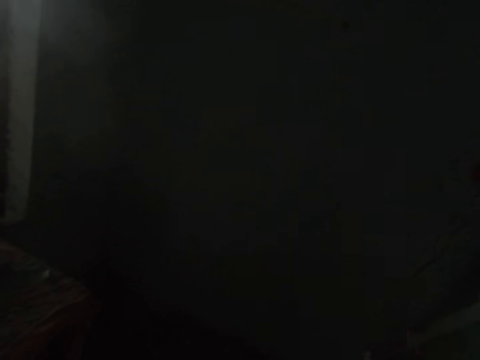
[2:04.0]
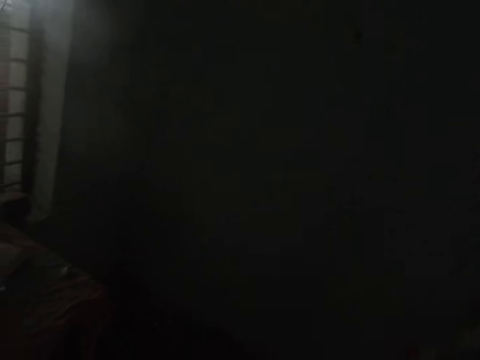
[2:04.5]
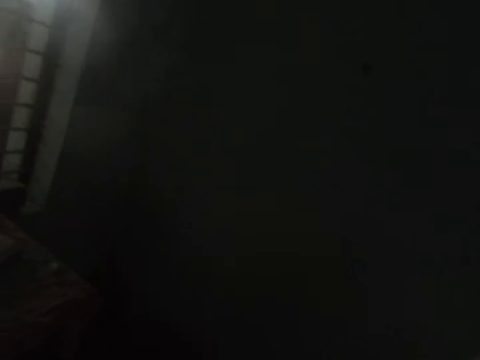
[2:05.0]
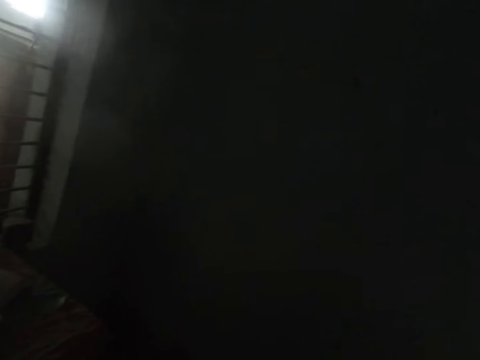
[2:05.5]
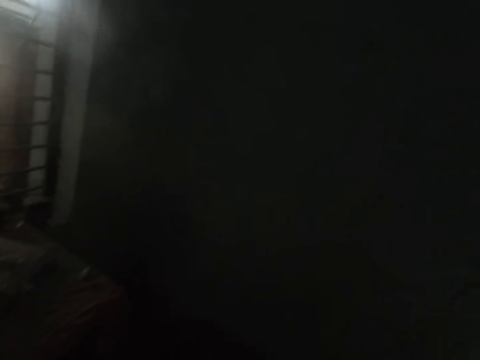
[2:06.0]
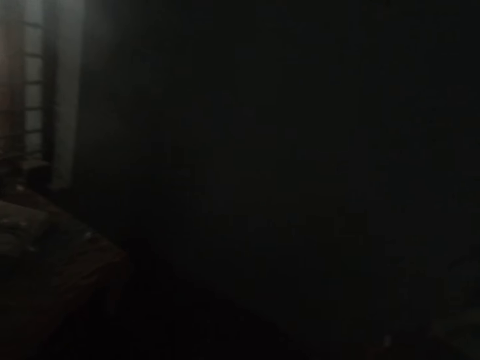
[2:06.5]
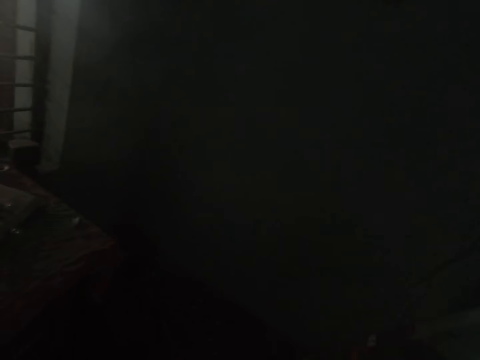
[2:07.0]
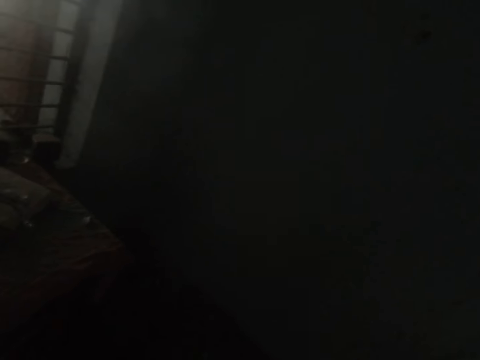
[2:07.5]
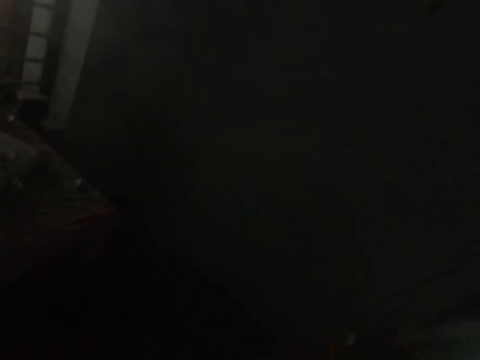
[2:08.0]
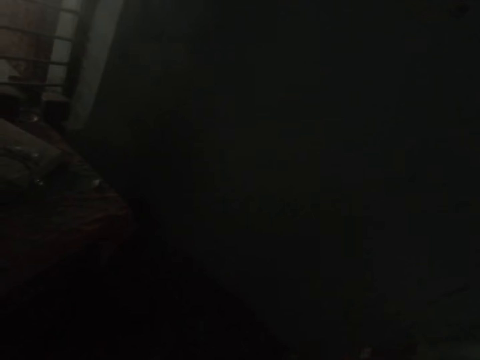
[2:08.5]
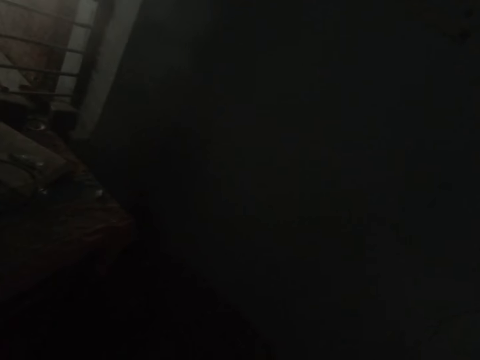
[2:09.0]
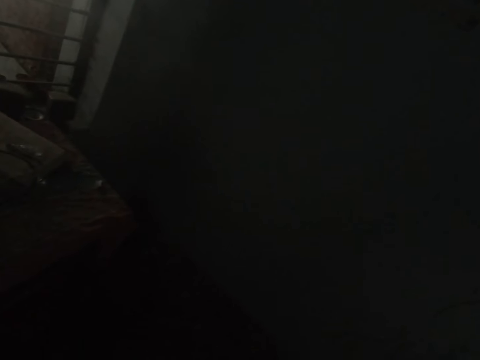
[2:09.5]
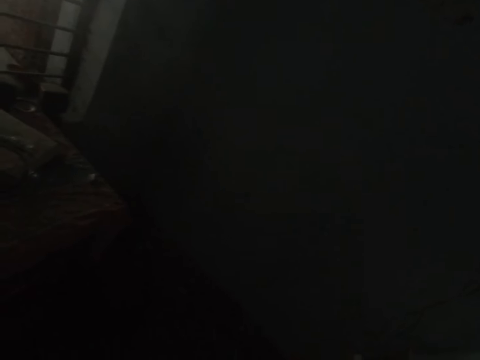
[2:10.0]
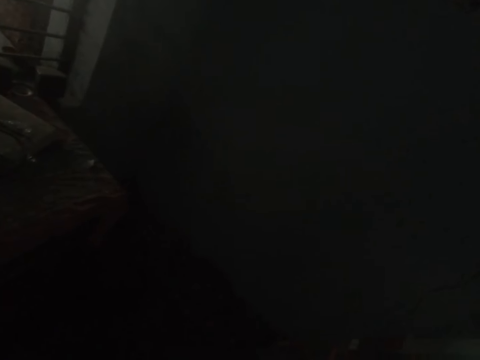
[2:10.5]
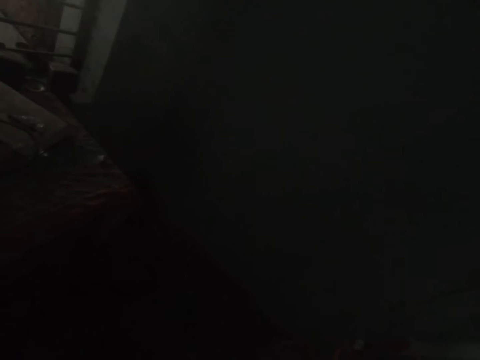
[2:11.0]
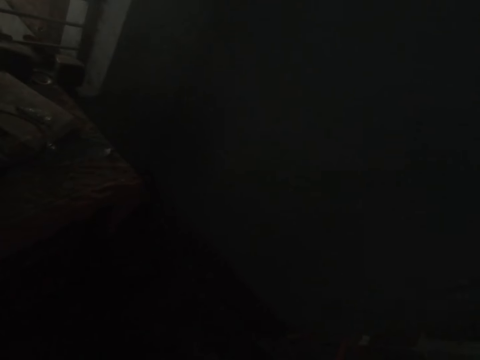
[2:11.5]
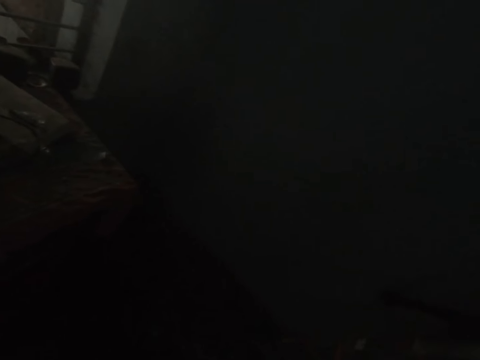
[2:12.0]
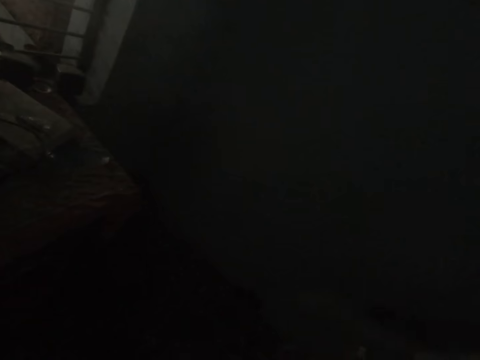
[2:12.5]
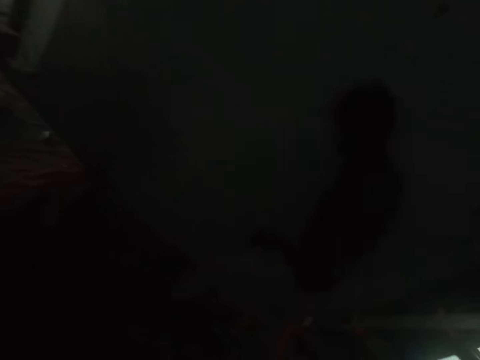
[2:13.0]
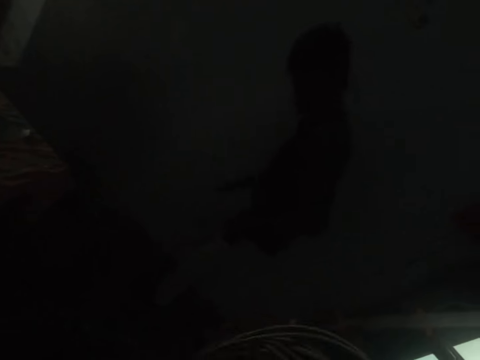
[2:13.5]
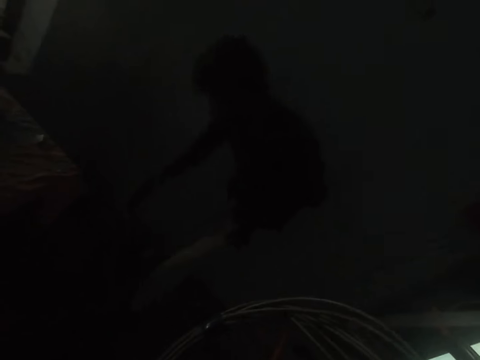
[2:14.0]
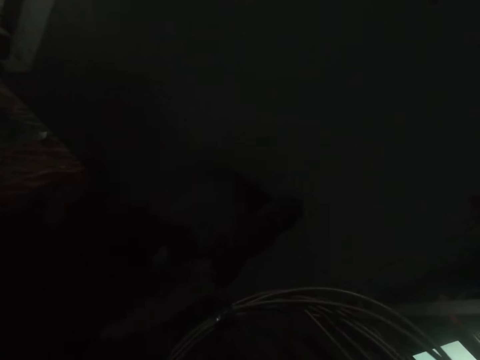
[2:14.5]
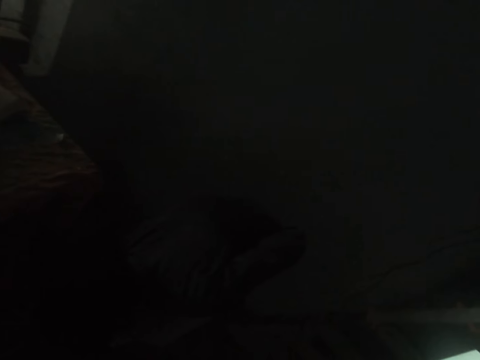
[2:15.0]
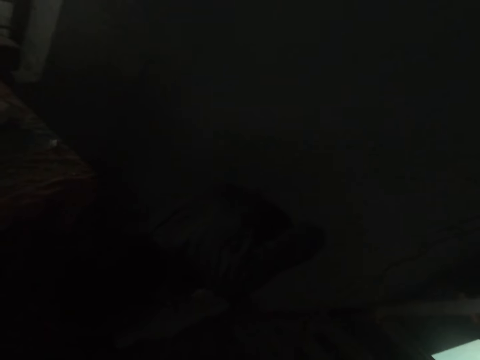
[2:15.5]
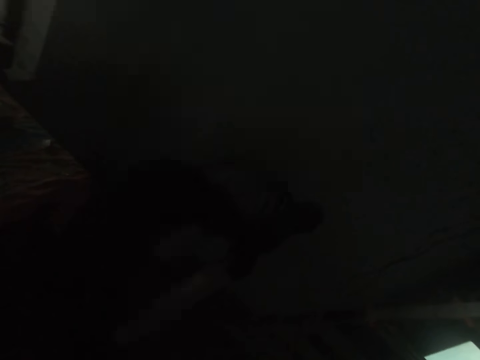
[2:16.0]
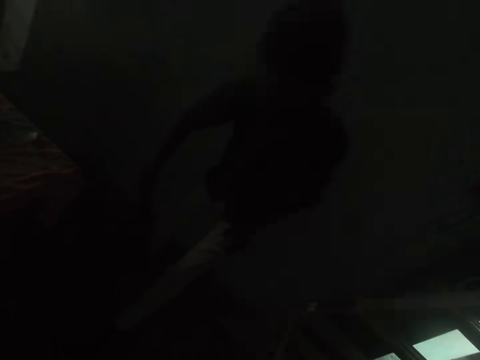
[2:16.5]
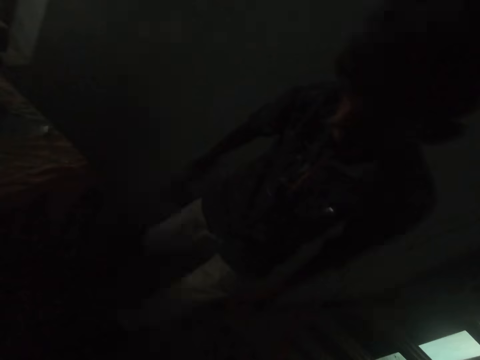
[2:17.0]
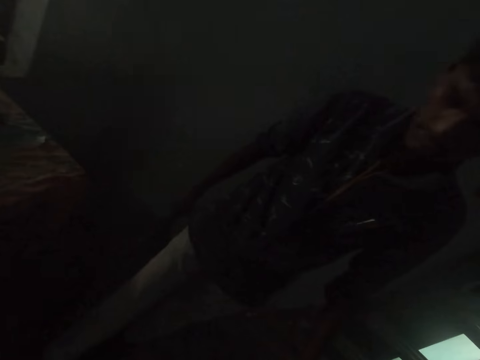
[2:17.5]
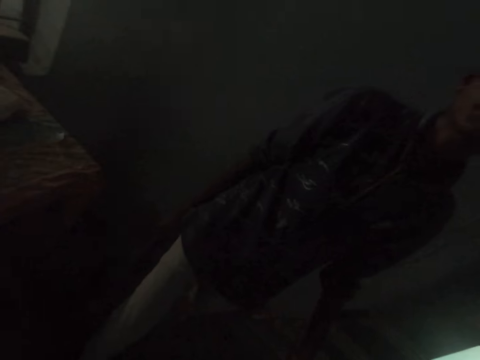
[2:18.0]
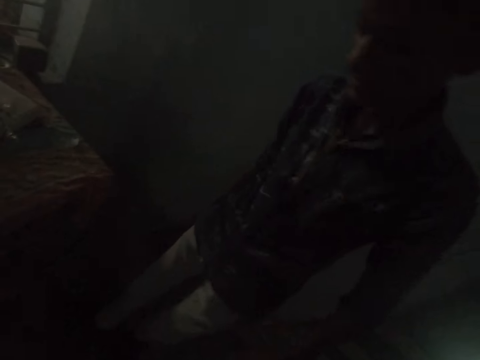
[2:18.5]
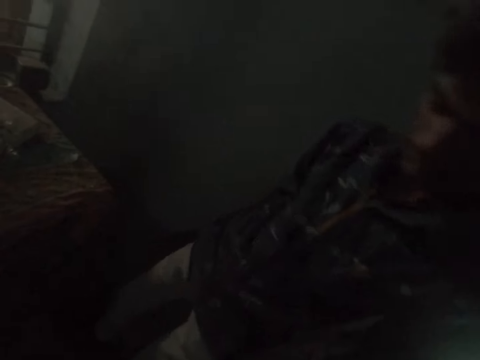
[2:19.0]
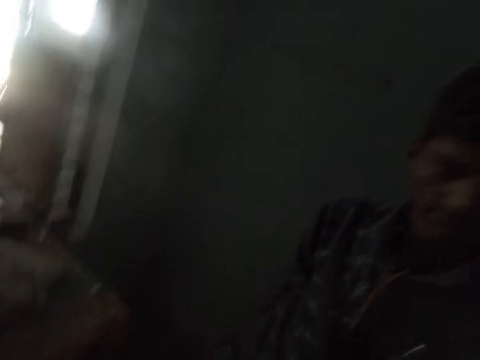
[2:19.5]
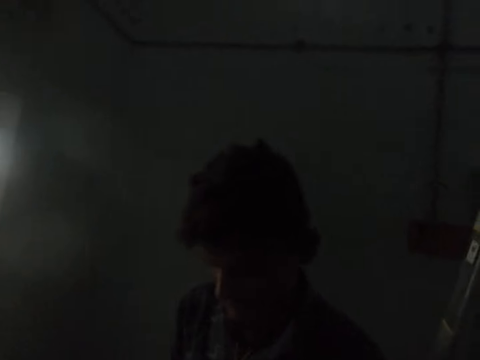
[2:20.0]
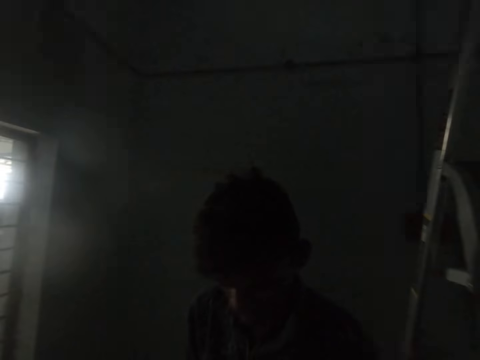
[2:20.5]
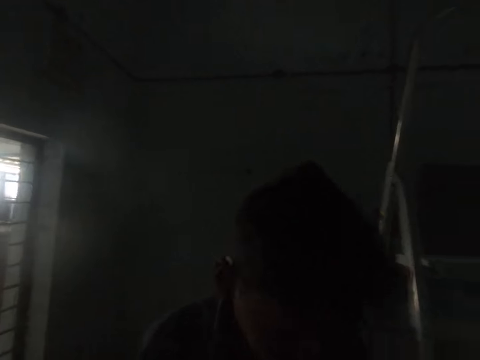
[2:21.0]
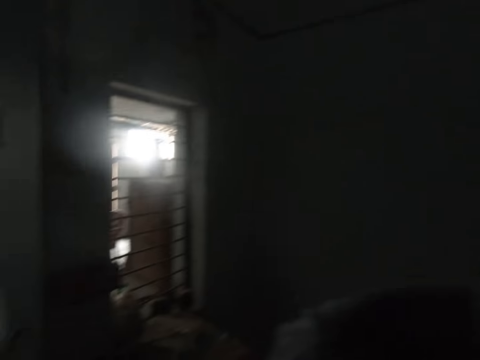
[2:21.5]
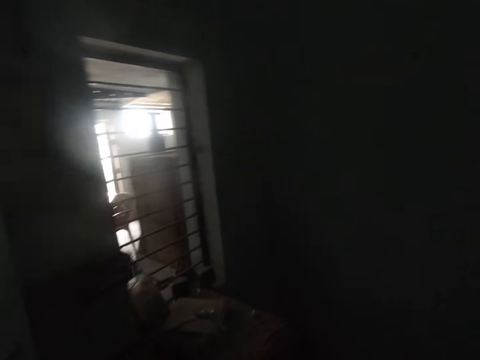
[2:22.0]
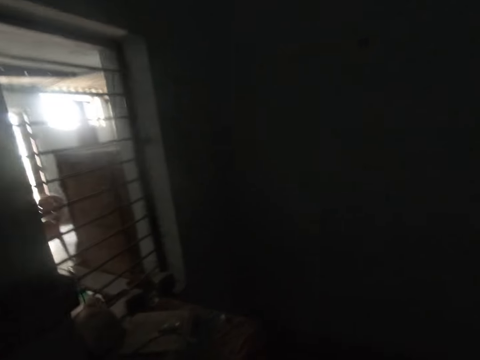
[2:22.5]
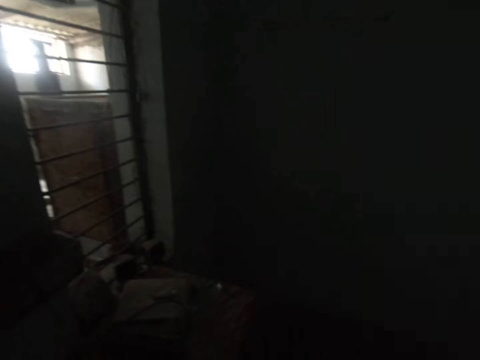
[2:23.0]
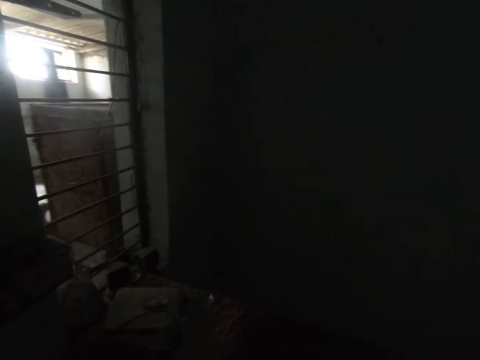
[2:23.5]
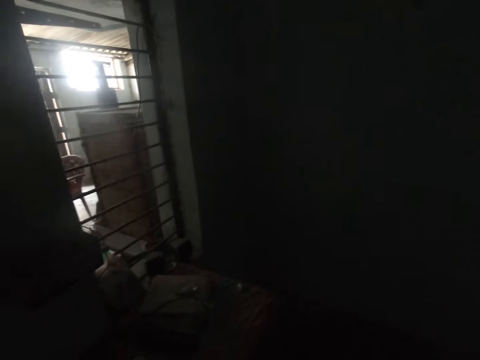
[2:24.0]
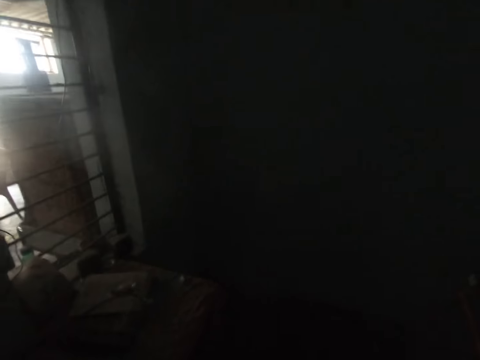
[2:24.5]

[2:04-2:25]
The camera wearer looks down a wall. A man enters the room. The man picks up something from a floor, searches in the room, steps forward in the room, and interacts with the camera wearer. The camera wearer walks in the room and looks at the man. The man walks in the room. The camera wearer looks around. They walk in the room.

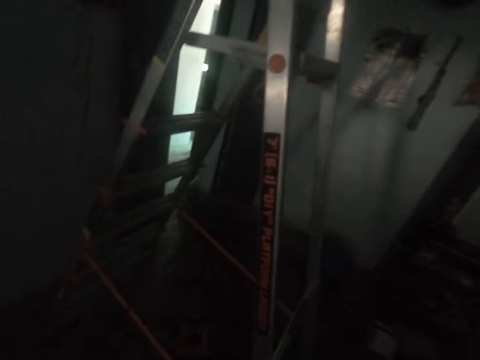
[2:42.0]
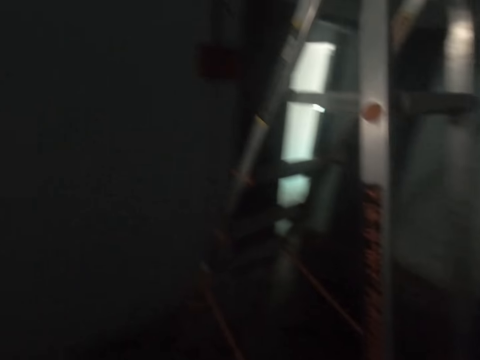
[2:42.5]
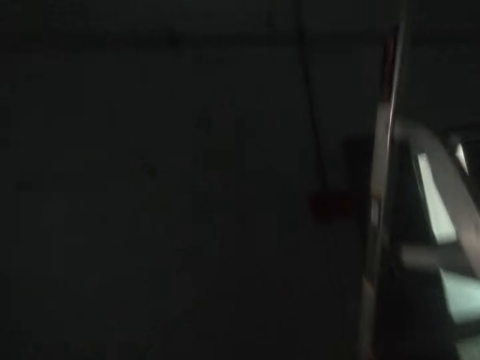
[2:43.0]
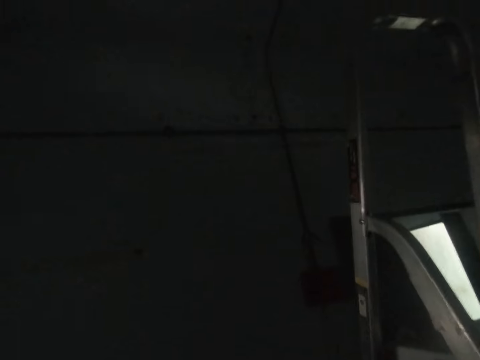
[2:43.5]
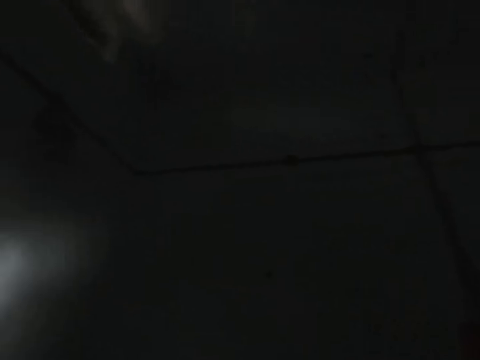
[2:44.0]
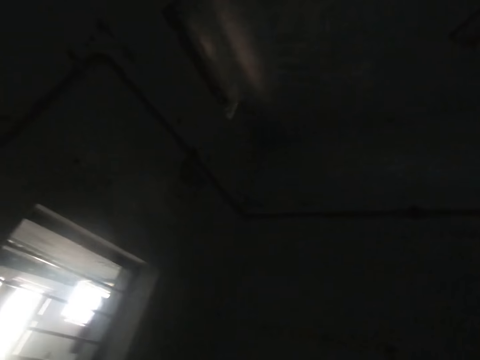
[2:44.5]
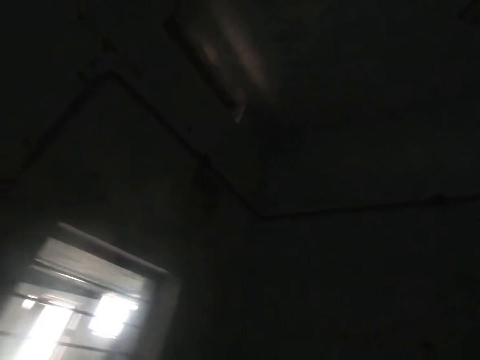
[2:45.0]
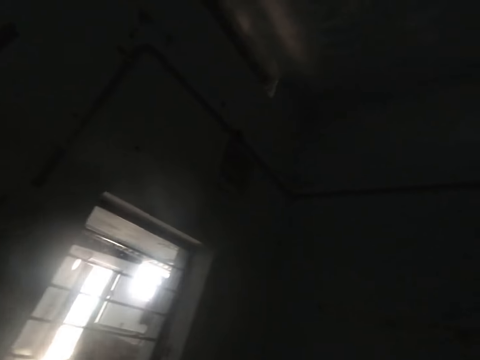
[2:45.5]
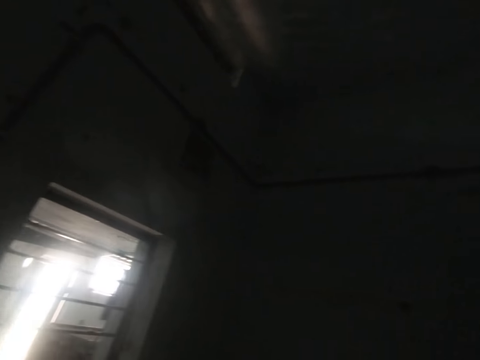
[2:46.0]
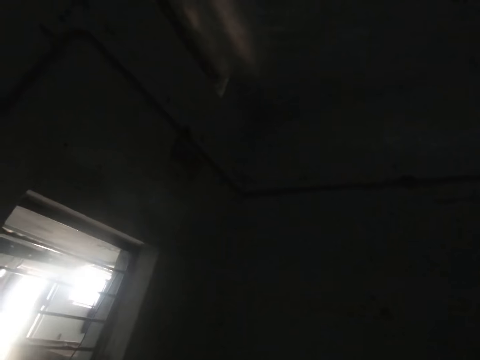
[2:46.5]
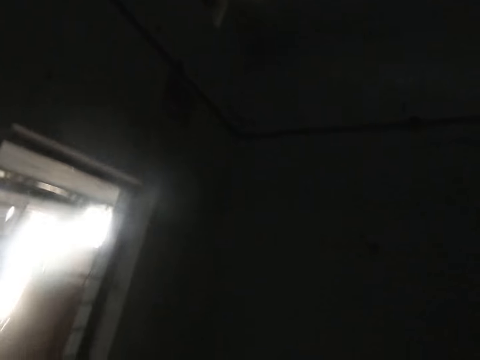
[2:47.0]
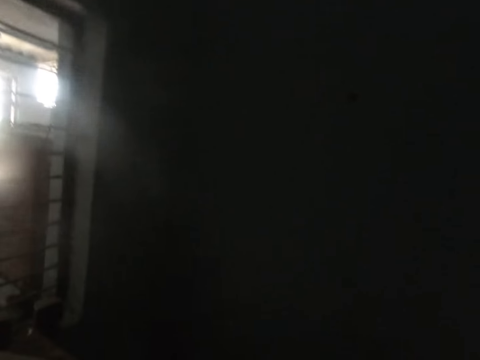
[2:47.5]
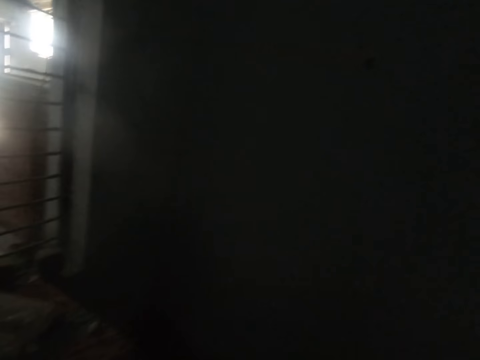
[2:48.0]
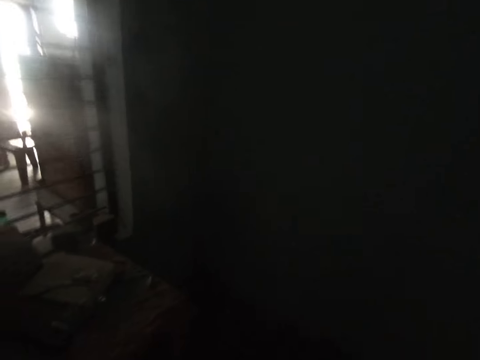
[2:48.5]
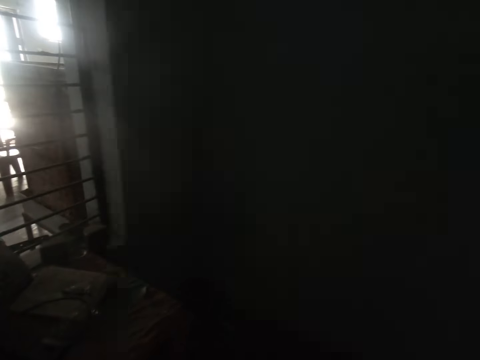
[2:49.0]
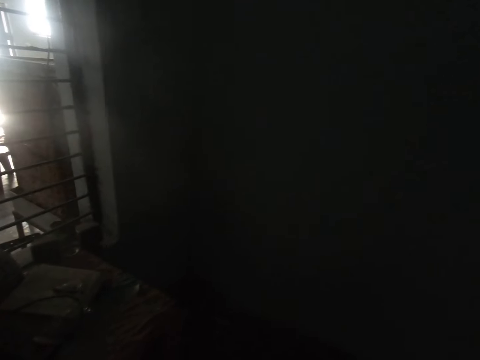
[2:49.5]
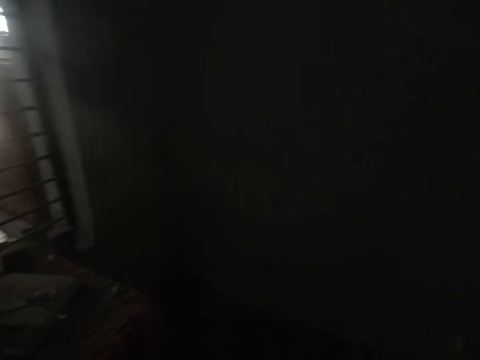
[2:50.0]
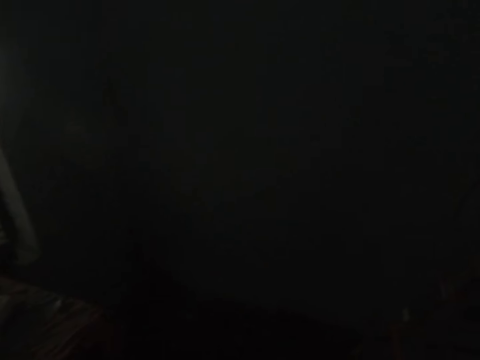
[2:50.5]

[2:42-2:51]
The camera wearer looks on a wall. They look down the wall.
